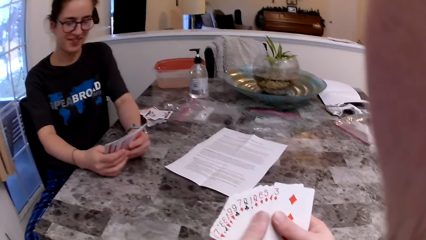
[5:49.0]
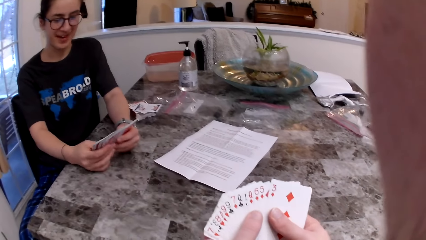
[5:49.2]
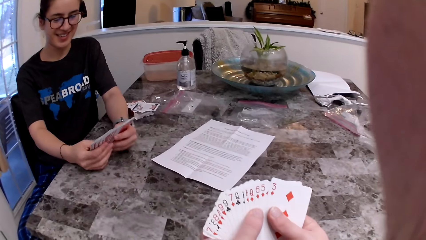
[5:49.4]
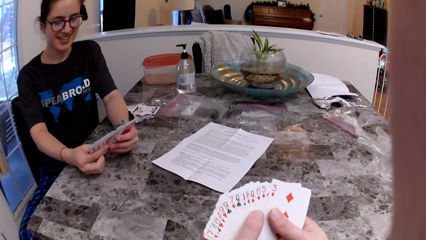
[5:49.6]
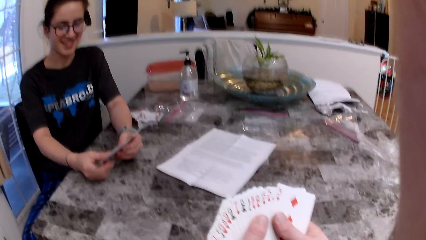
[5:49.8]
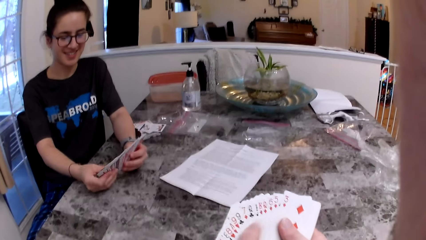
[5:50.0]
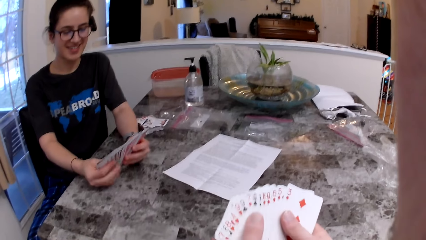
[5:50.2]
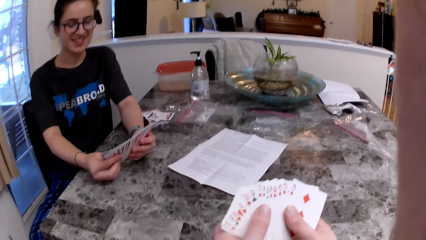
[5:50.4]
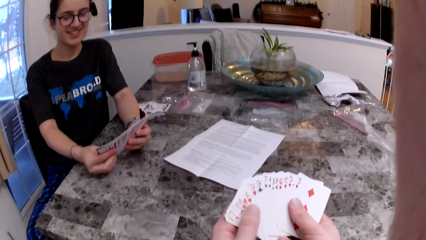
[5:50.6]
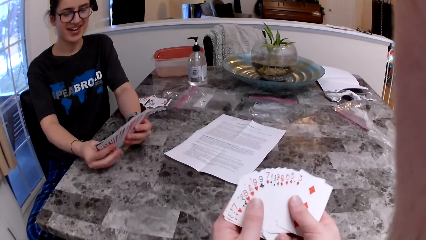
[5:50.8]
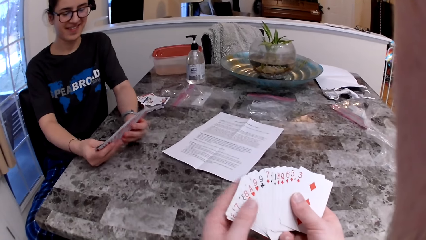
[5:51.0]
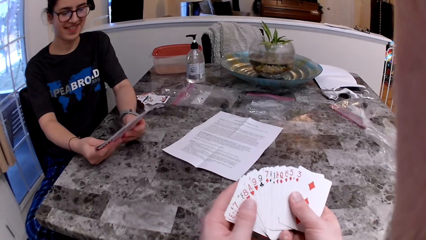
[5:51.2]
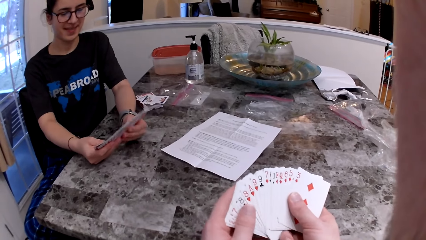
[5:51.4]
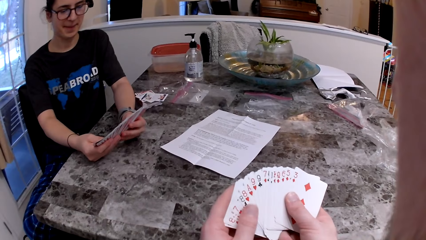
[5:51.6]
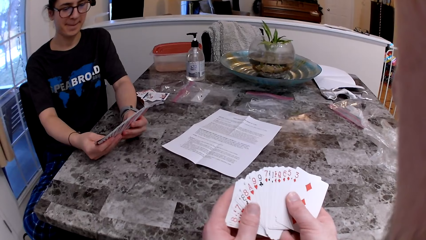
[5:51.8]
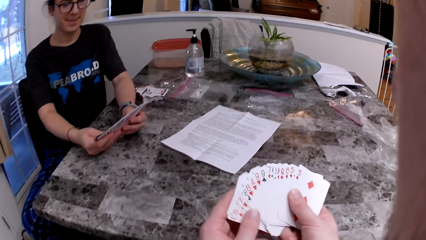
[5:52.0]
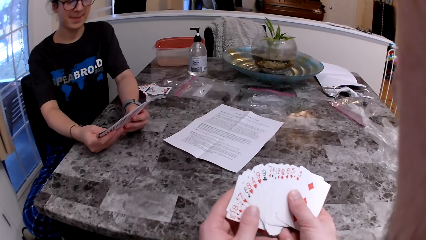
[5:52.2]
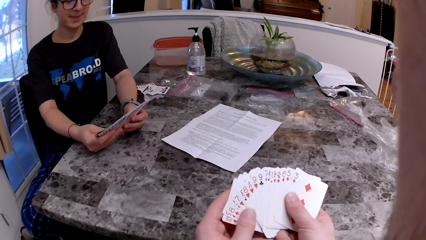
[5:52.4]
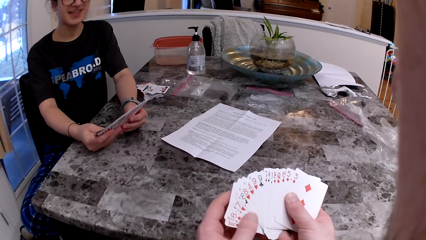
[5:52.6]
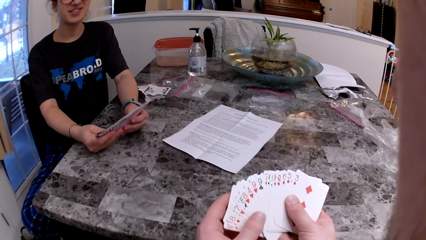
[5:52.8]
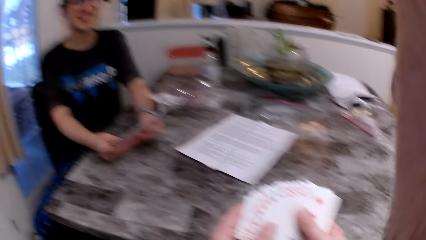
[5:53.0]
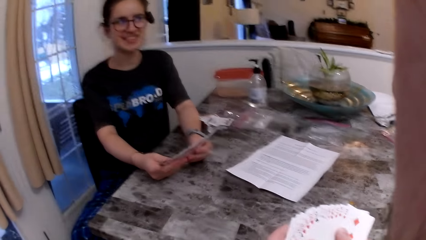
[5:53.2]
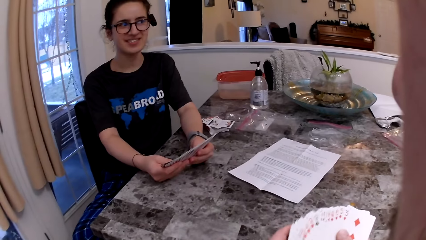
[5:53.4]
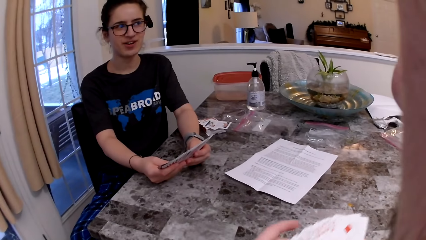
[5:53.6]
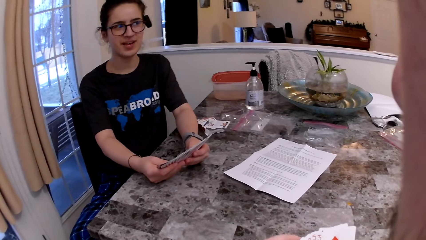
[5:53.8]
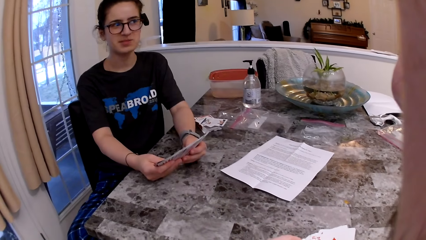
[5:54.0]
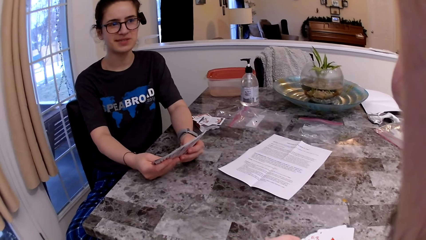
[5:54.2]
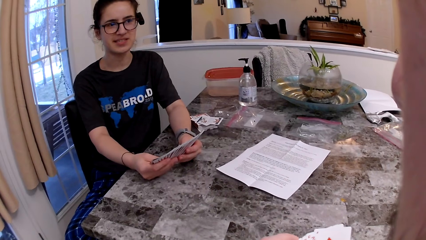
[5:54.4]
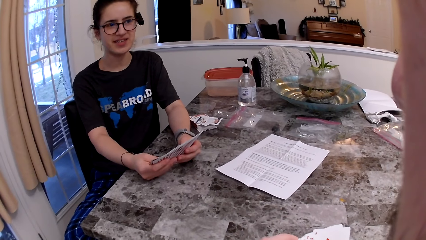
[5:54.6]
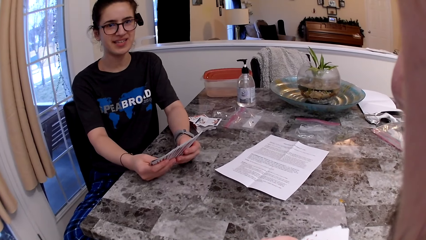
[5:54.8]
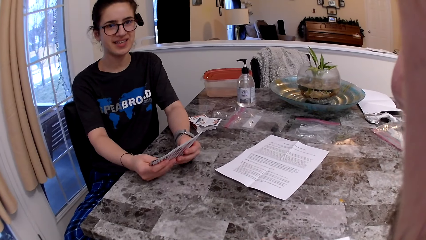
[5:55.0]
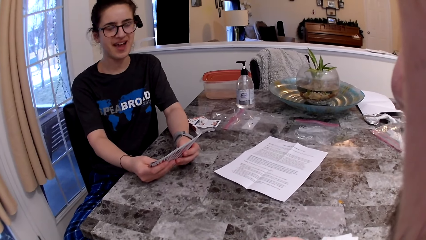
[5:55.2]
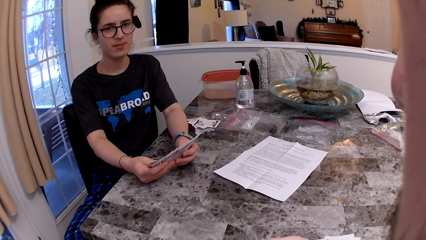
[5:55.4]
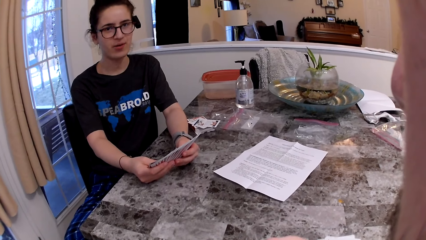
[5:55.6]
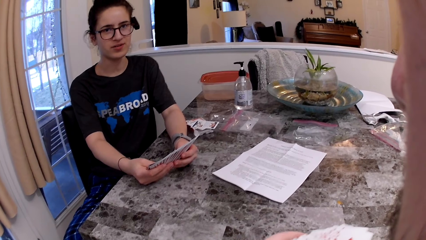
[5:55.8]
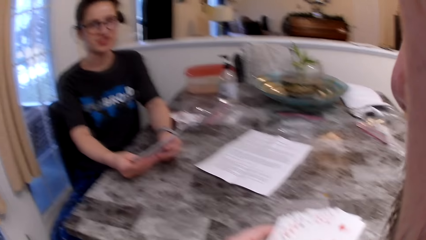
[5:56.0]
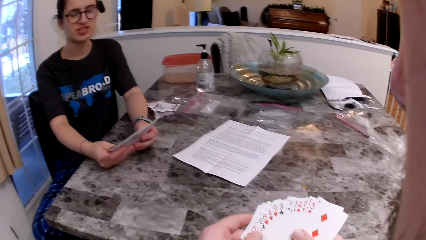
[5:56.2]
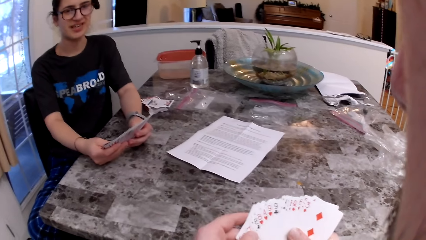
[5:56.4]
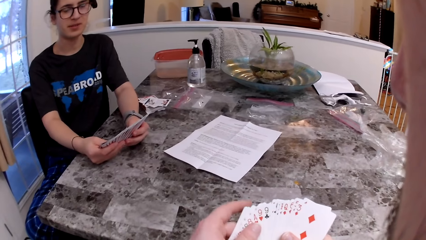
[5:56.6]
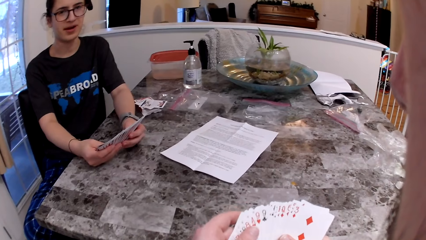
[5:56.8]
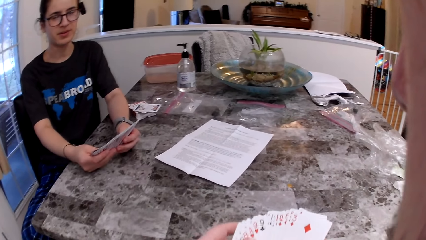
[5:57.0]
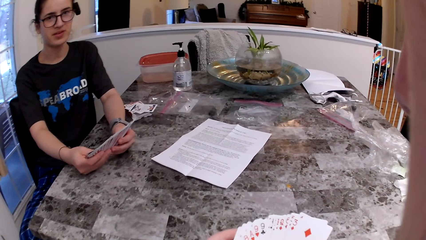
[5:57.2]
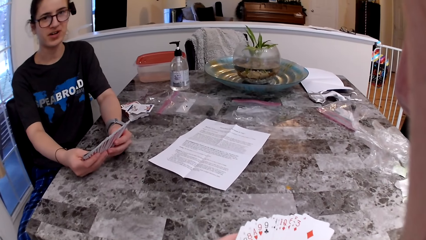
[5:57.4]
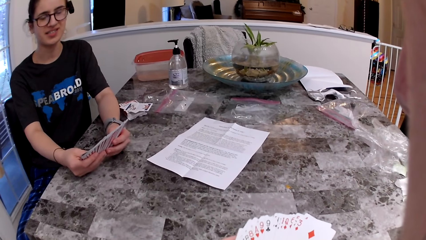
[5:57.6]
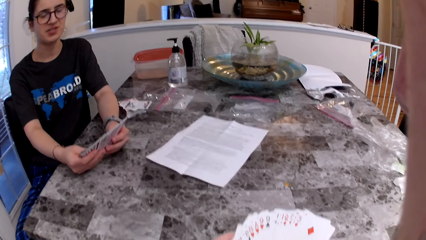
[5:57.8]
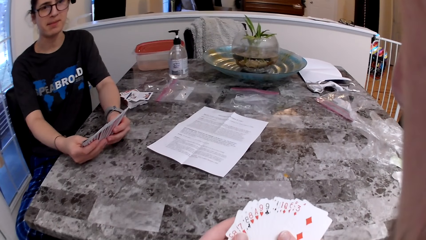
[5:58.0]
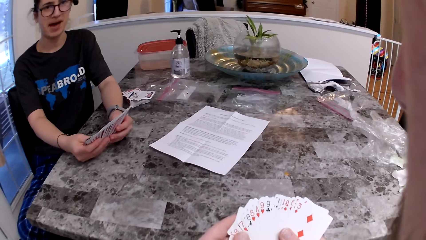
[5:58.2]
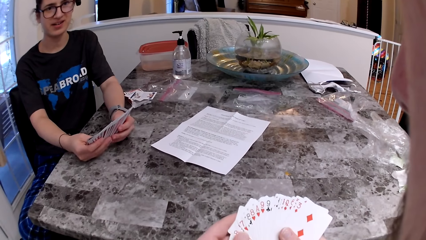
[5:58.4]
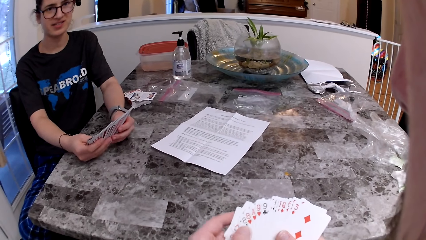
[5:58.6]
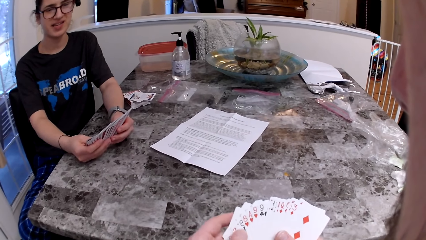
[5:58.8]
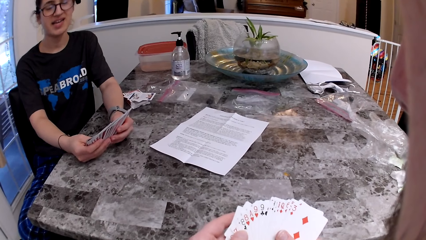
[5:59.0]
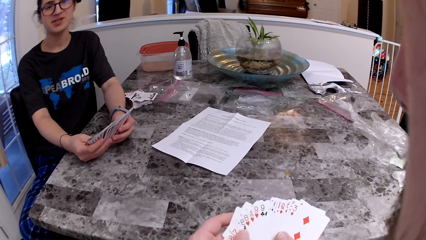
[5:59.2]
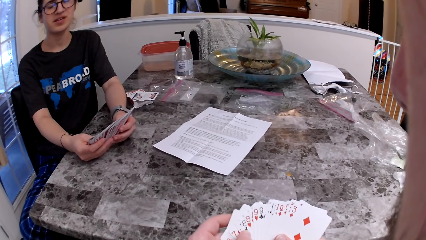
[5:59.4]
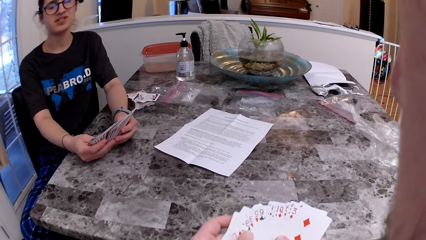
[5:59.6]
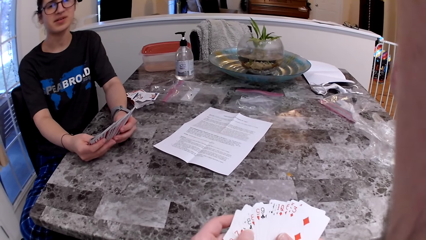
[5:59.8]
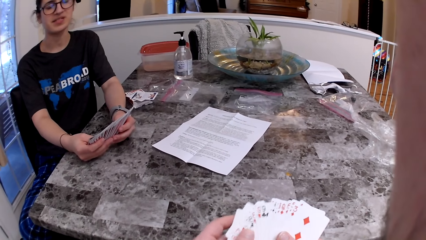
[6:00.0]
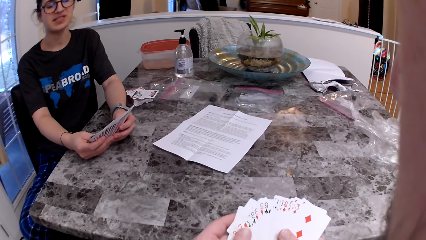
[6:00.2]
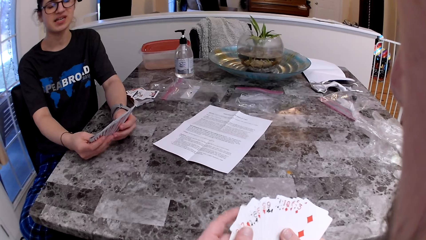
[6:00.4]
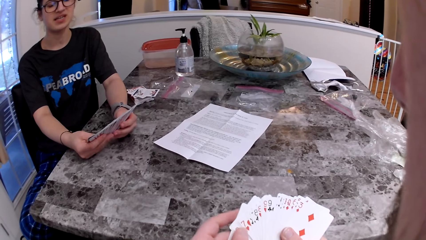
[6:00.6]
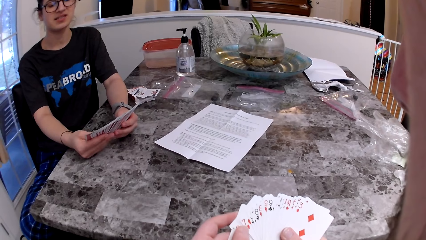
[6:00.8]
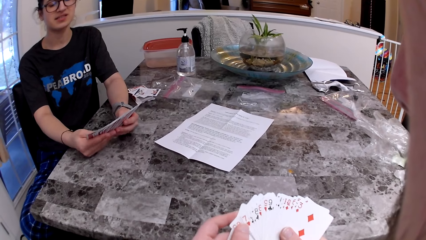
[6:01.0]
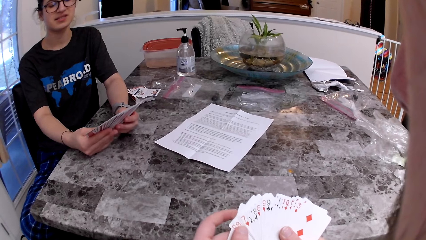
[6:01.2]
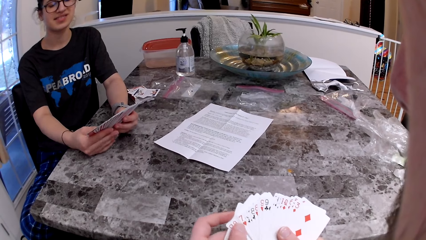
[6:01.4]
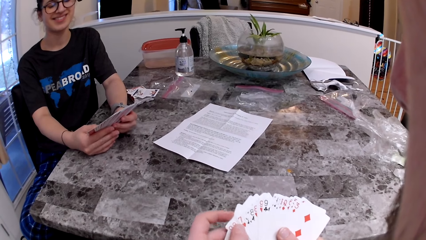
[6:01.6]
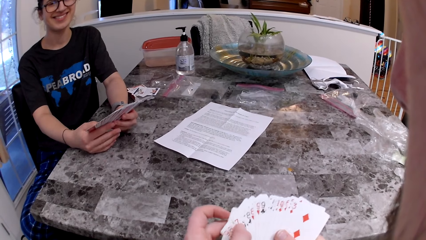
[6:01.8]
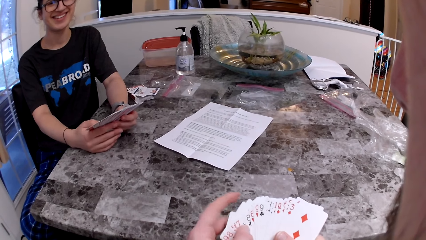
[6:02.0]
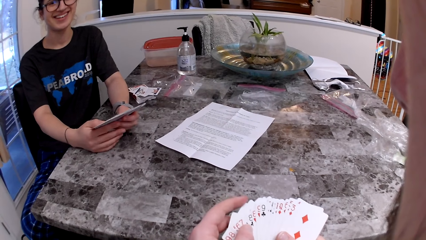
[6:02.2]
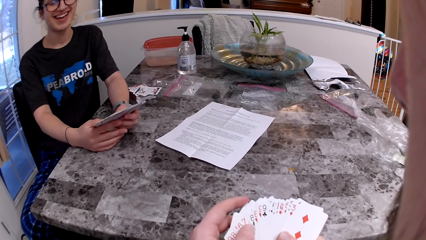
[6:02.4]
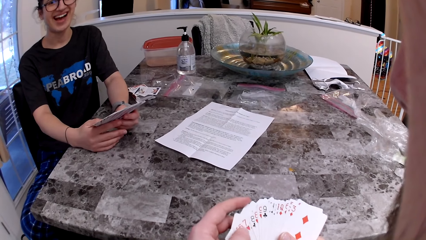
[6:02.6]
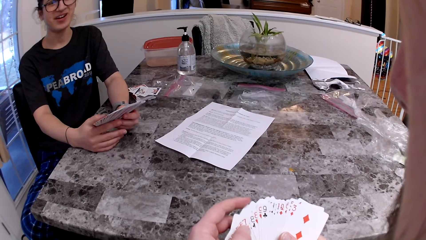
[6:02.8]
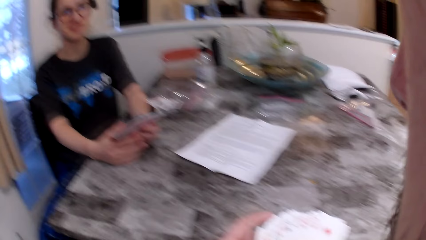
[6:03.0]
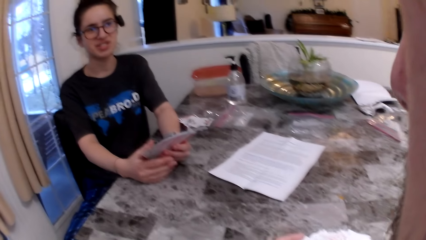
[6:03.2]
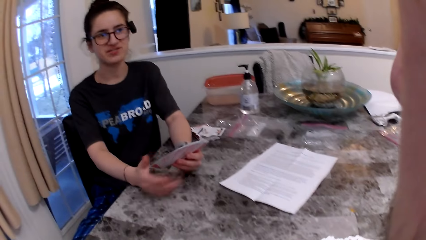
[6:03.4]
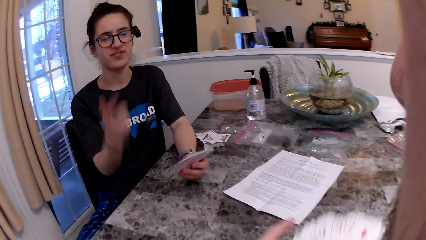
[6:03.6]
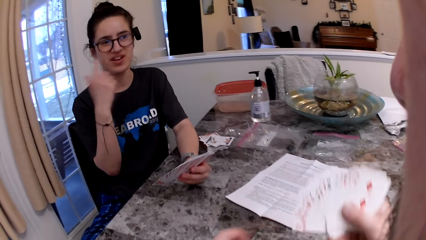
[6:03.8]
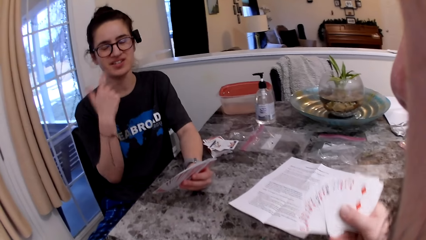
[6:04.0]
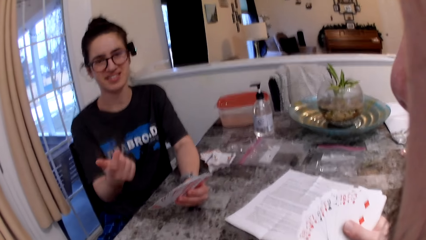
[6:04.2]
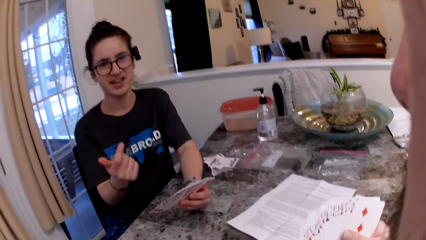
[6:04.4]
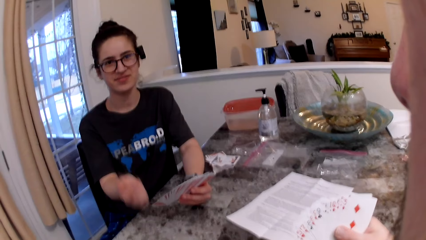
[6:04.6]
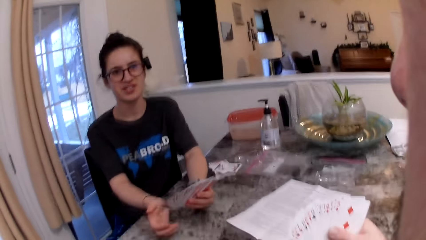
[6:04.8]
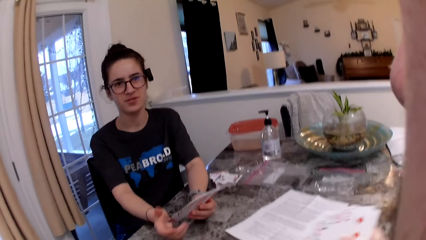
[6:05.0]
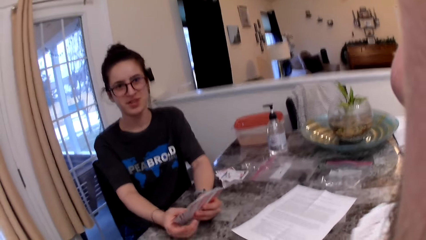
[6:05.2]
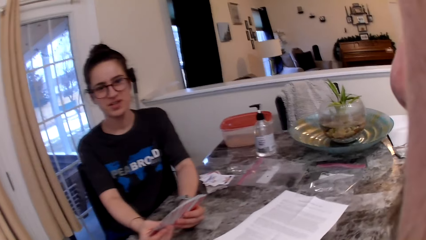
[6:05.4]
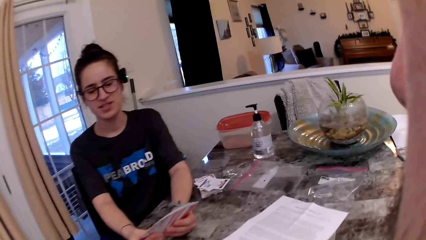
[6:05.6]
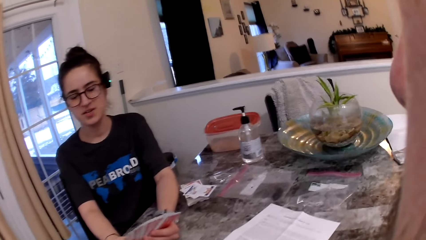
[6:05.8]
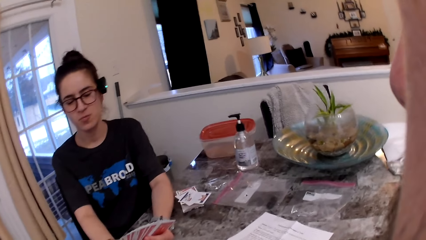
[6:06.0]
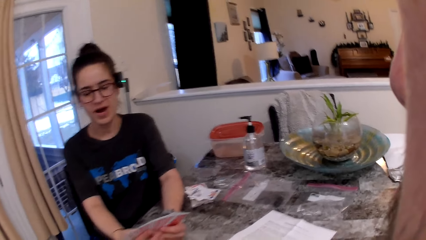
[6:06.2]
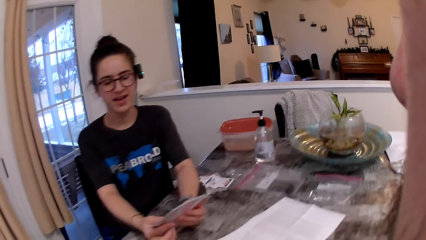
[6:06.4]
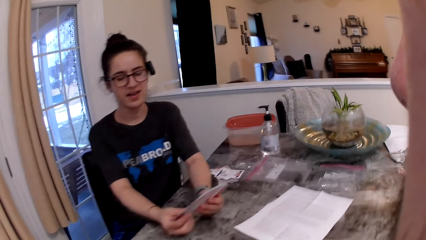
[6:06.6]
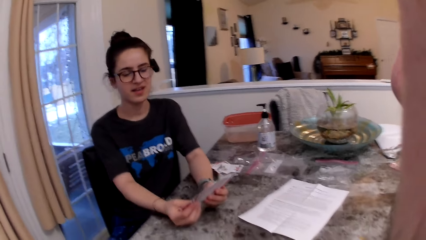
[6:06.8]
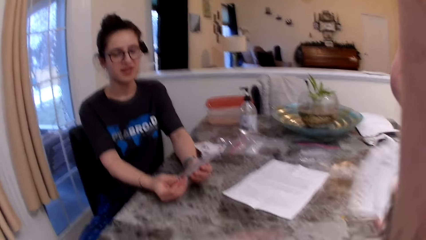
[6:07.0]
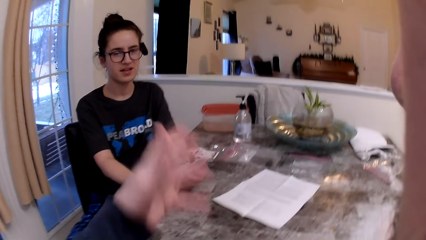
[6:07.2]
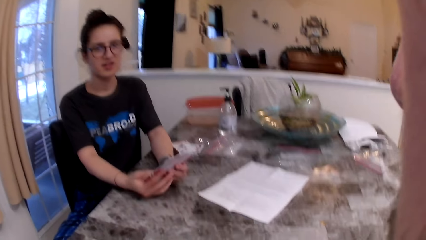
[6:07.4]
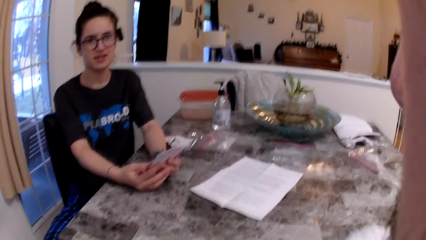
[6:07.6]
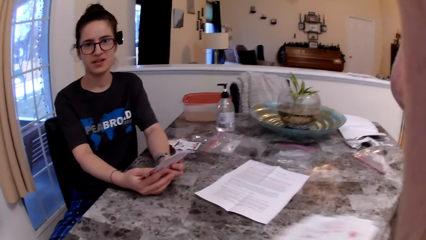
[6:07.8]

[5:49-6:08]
The camera wearer inspects the cards on his hands. He stares at a woman. He stares at the printed page. He stares at the cards on his hands. He stares at the woman.
